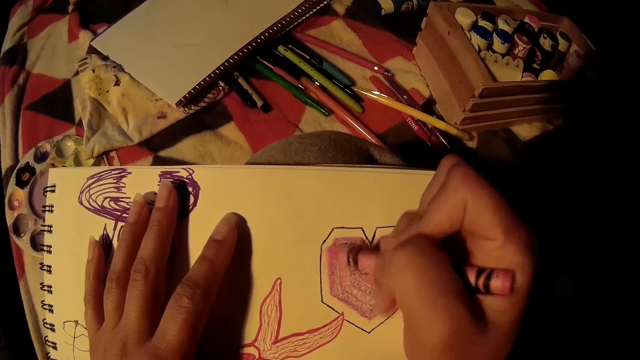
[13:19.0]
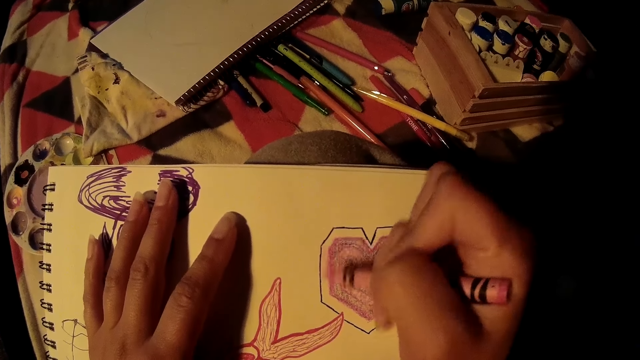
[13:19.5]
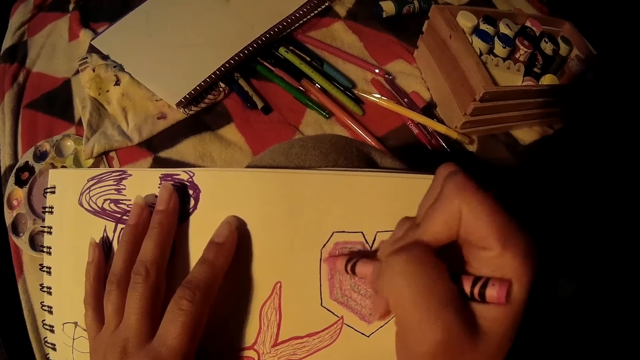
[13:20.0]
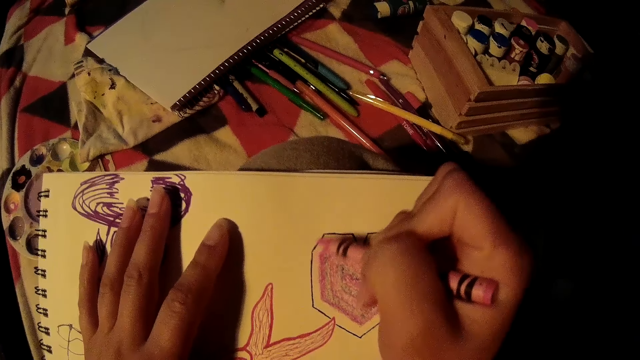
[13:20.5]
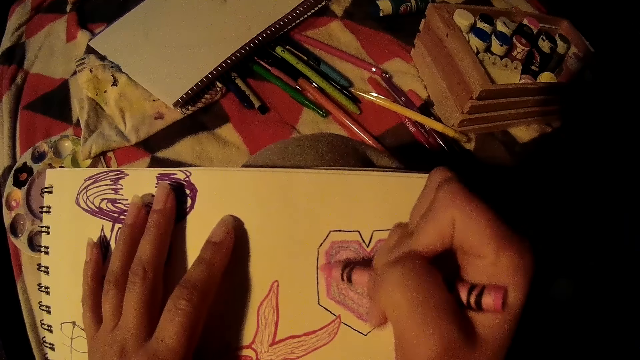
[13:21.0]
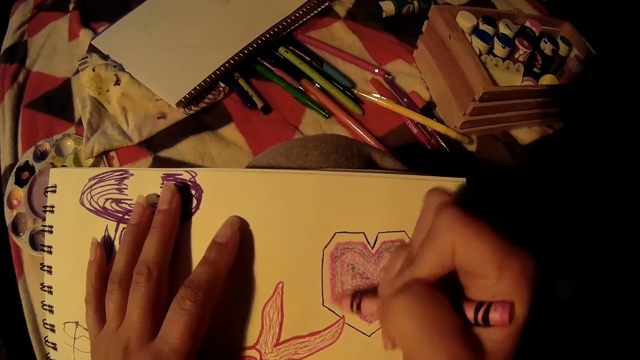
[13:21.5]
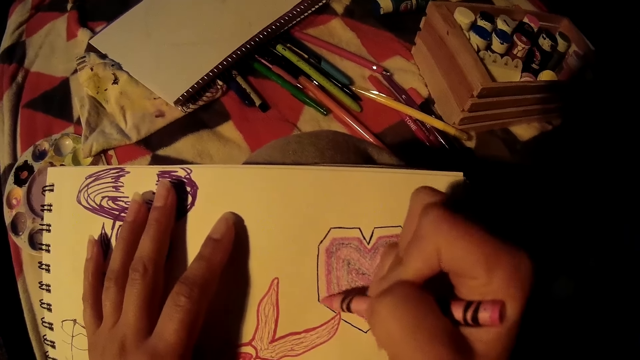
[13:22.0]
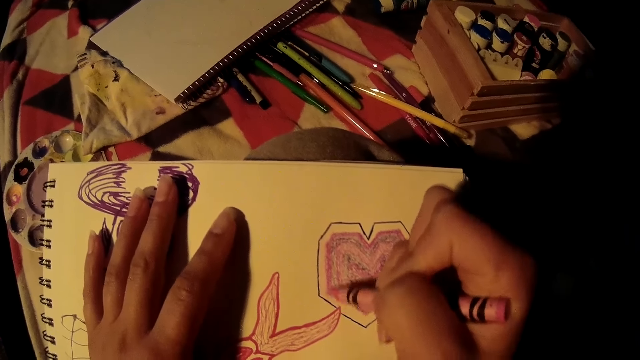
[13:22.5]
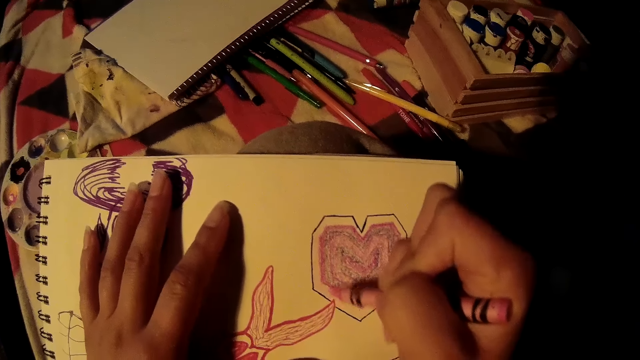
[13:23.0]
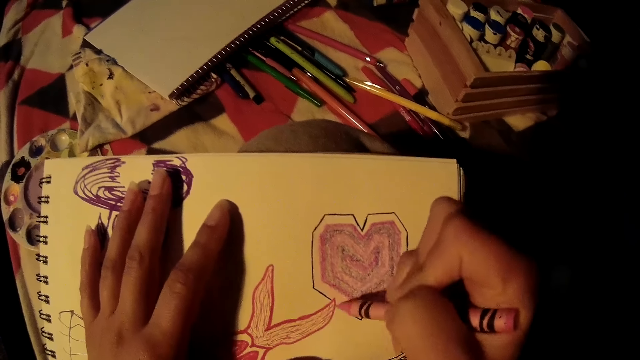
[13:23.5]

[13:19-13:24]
The camera wearer draws on the paper with a crayon. They paint on the sketchpad.

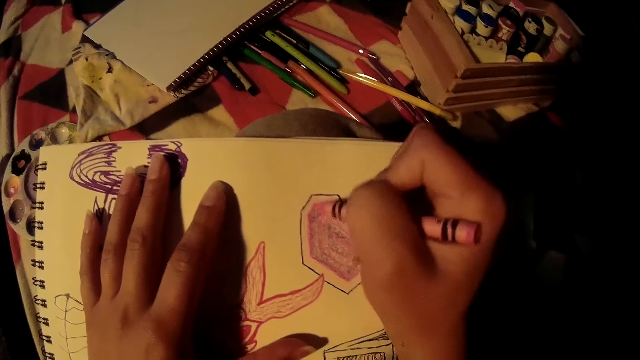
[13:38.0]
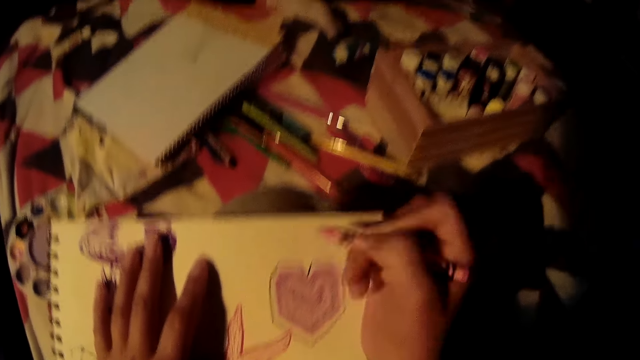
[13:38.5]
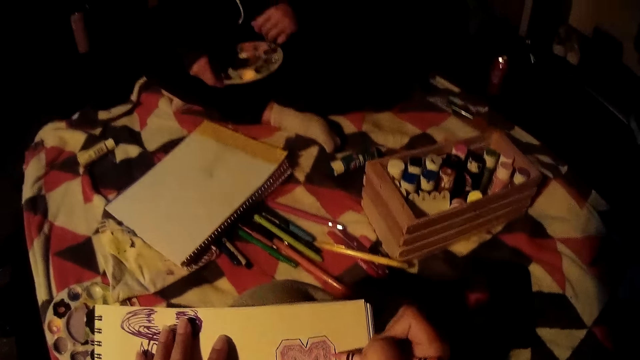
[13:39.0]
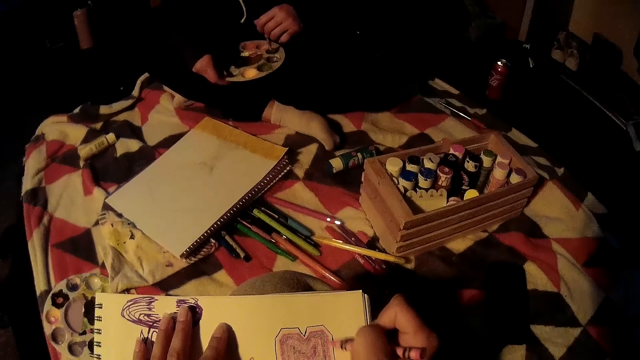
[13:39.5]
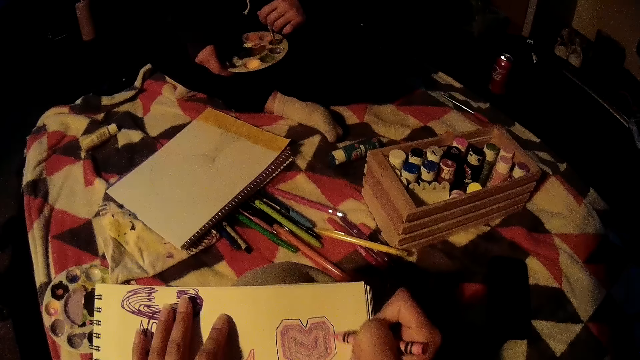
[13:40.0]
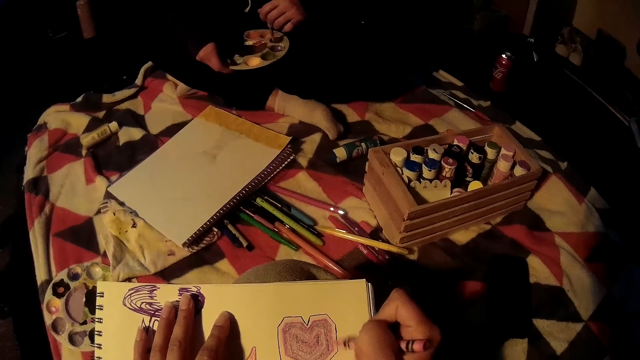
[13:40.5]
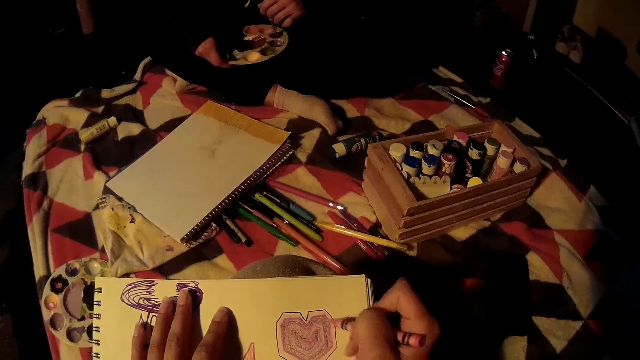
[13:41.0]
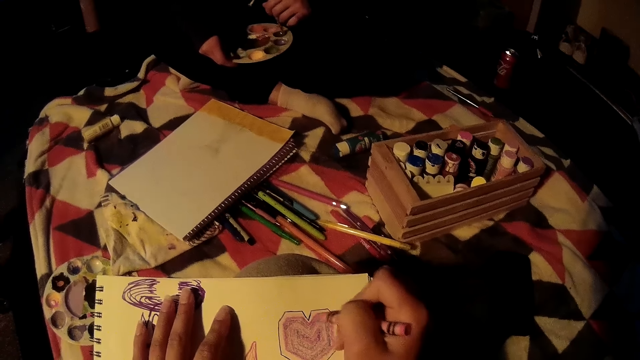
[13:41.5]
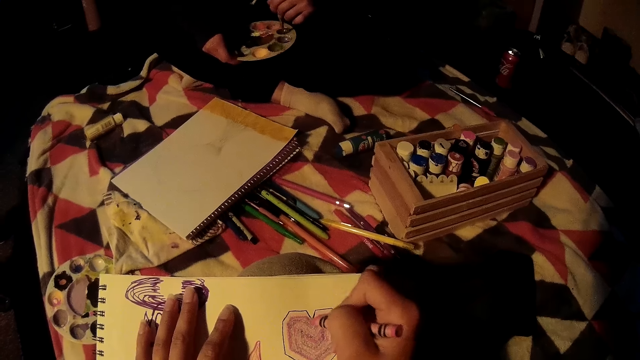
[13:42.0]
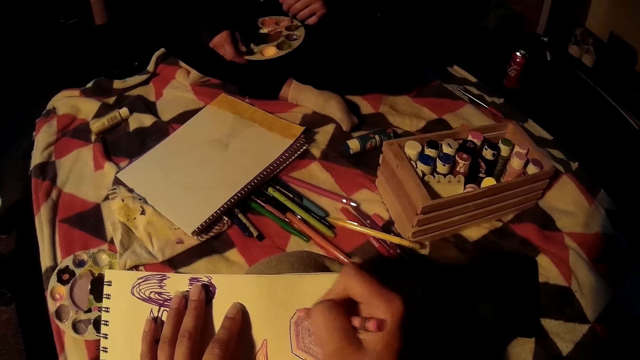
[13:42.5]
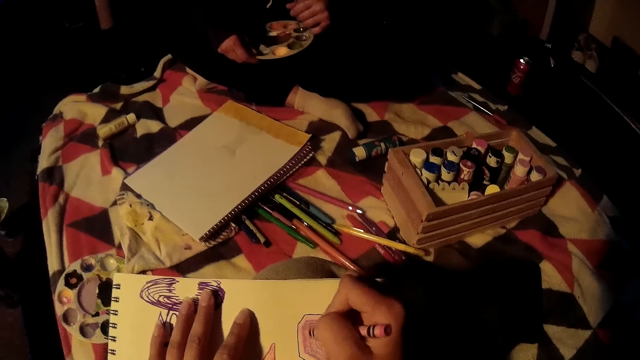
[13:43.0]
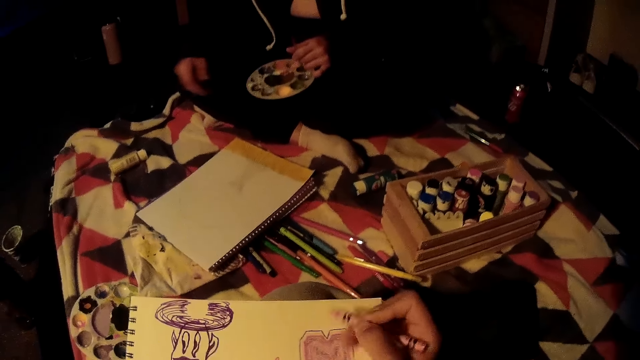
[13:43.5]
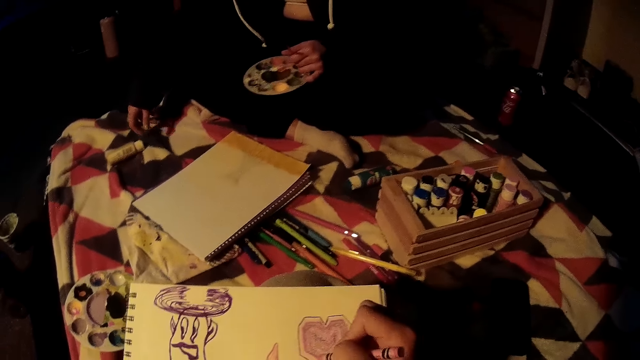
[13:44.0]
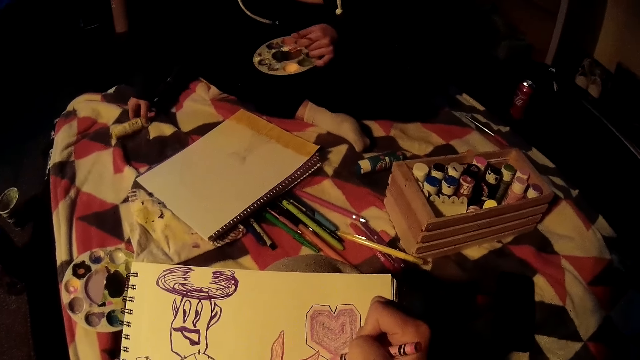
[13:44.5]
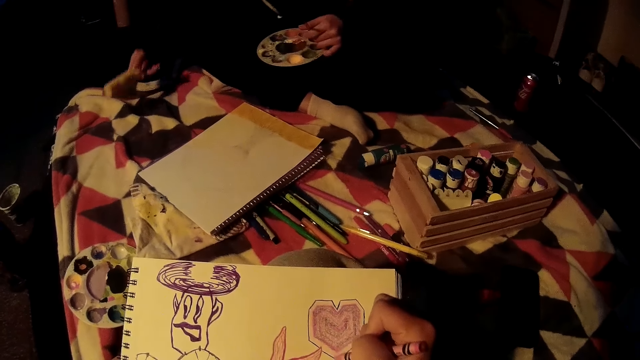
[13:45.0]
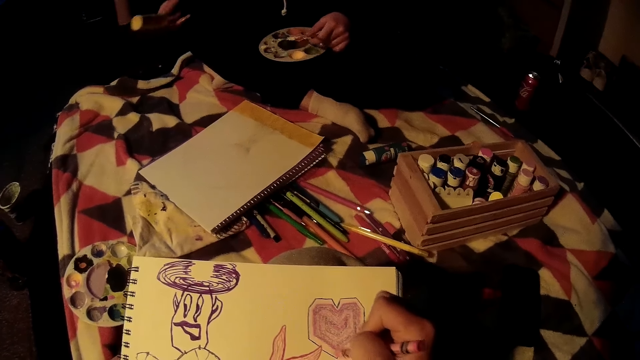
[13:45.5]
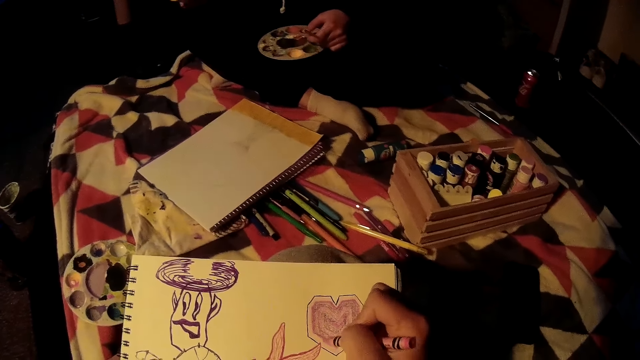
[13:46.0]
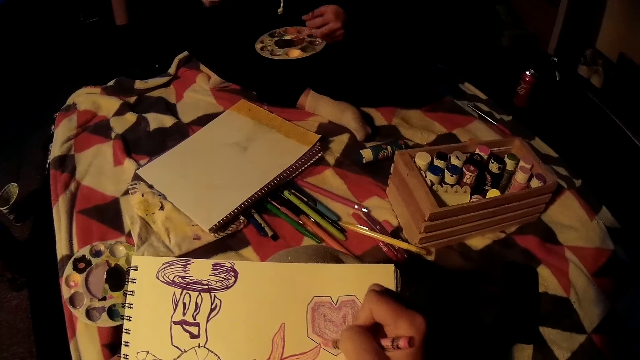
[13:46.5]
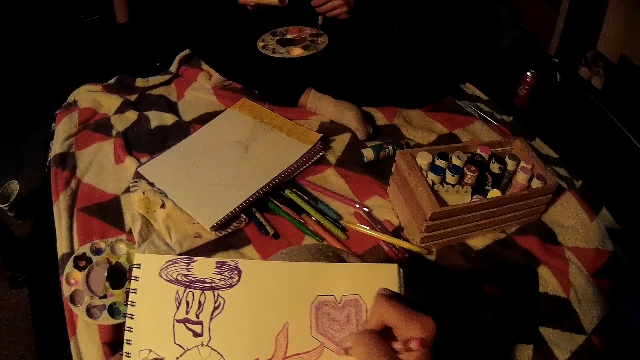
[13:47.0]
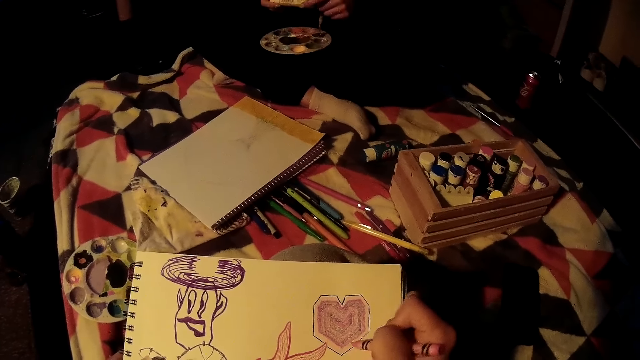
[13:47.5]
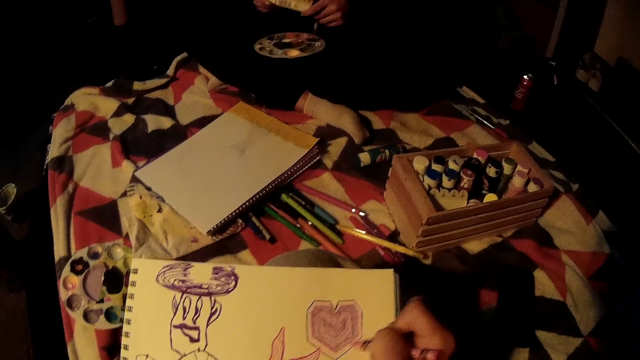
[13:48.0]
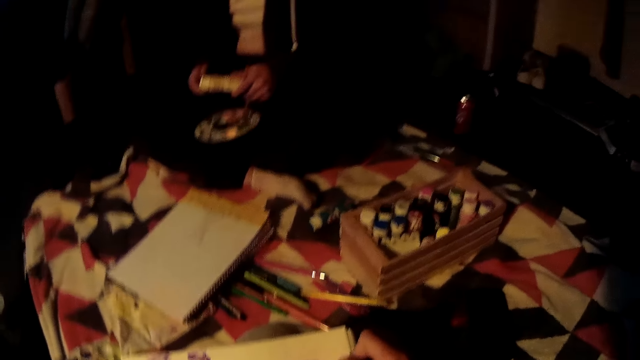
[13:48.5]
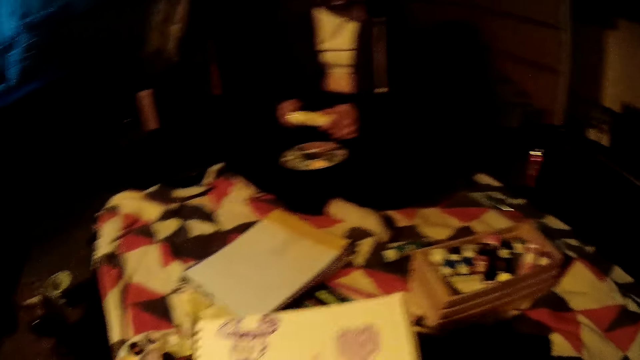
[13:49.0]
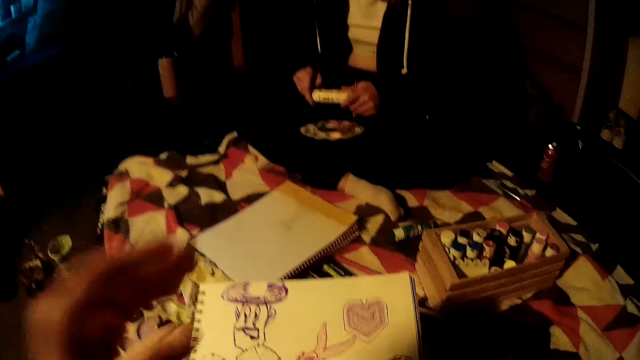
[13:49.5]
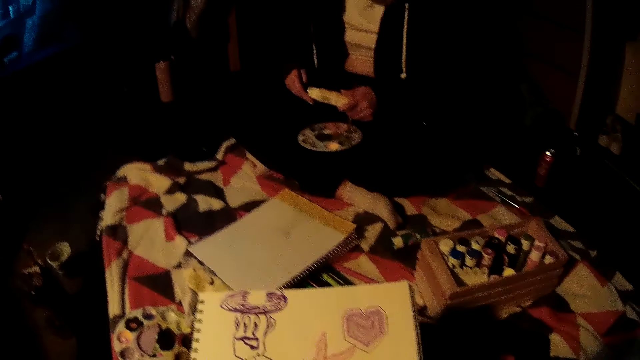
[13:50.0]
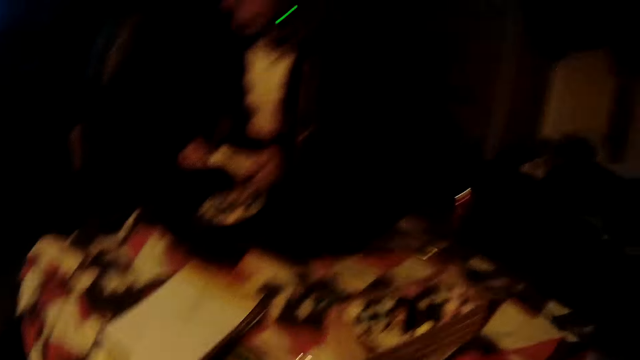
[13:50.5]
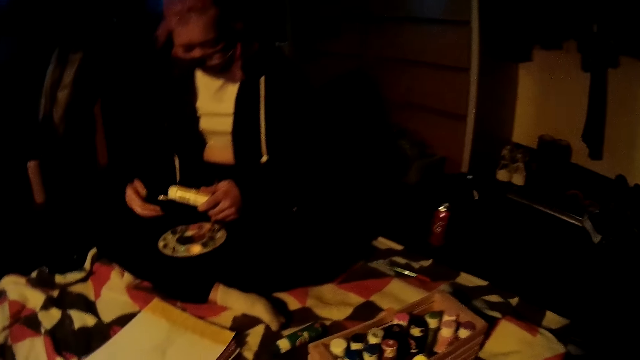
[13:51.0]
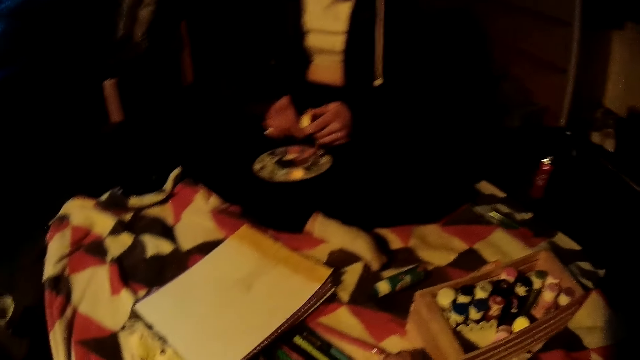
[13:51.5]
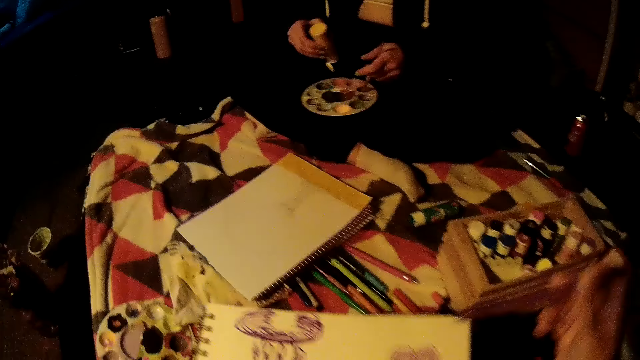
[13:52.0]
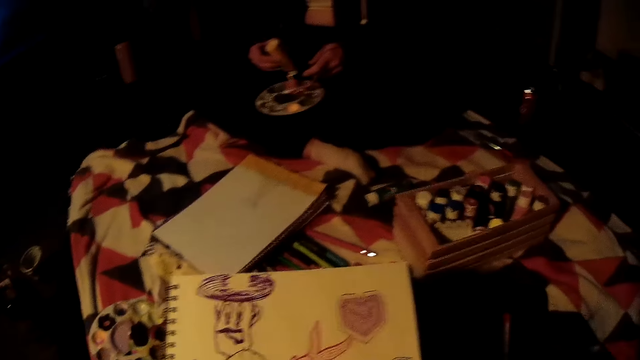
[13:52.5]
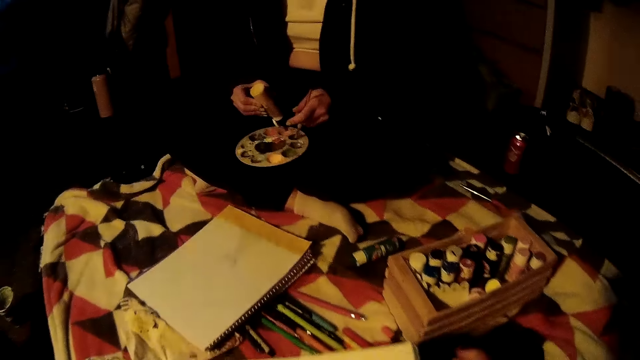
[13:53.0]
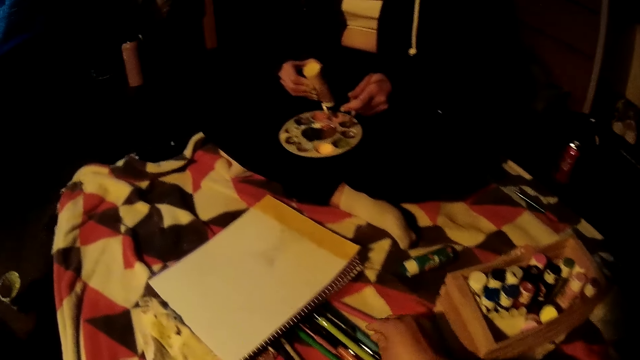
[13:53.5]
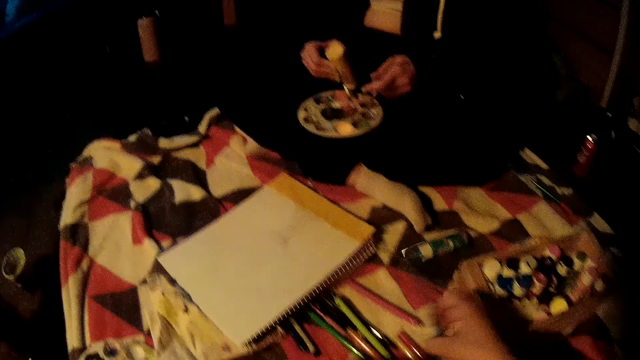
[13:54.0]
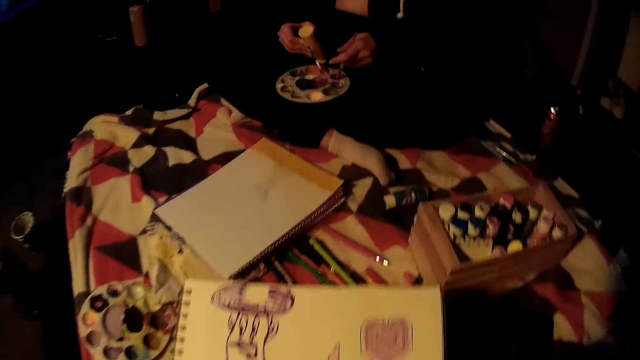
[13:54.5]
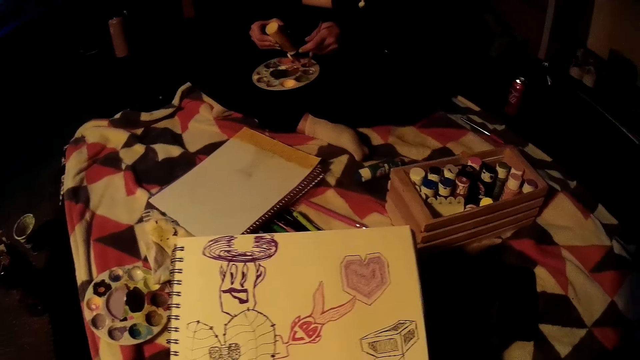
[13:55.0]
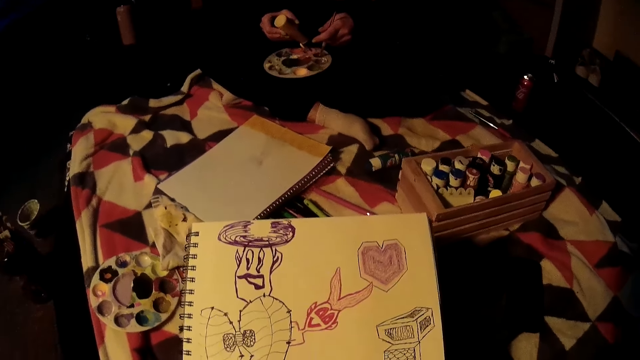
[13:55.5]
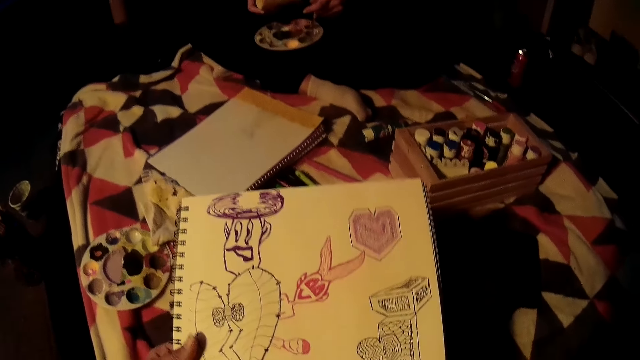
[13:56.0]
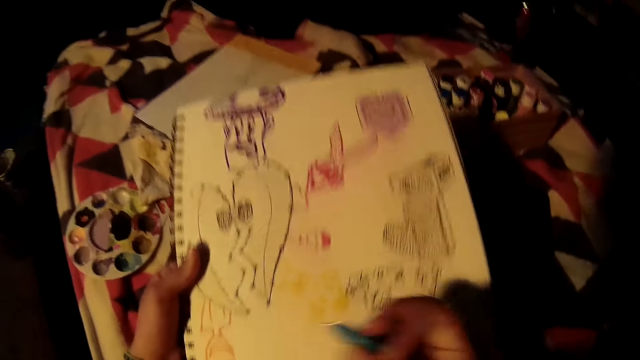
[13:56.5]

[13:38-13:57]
The girl dips the paint brush into a paint mixture. She stirs the paint with the brush, and picks up a tube on the bed with her right hand. The camera wearer draws on a paper. She looks around. A woman pours paint from a container into the paint pallet. The camera wearer picks up a pen from the ground with her right hand.
